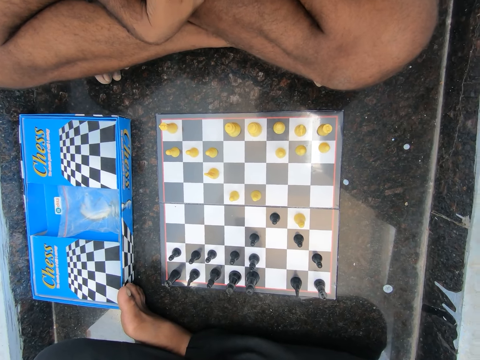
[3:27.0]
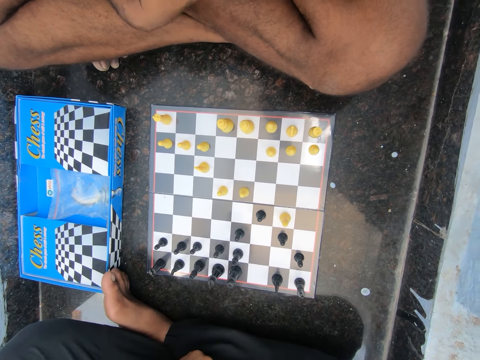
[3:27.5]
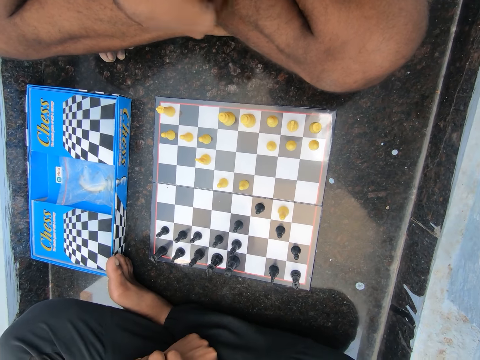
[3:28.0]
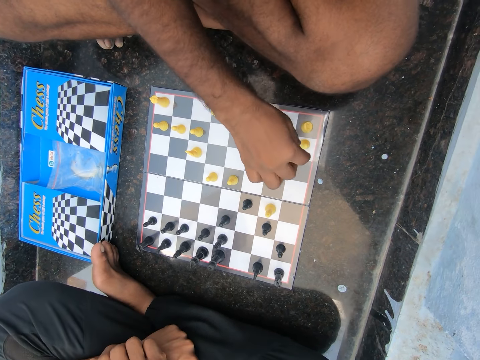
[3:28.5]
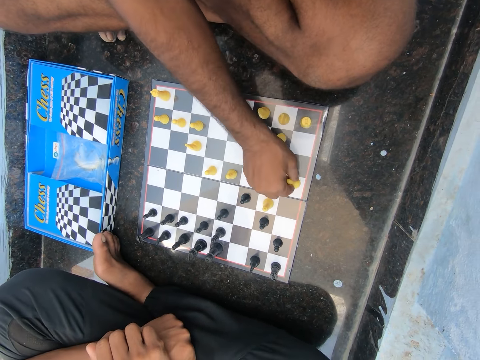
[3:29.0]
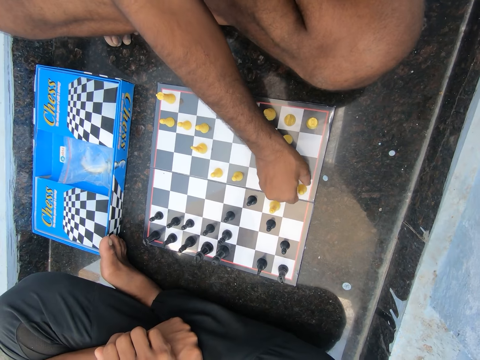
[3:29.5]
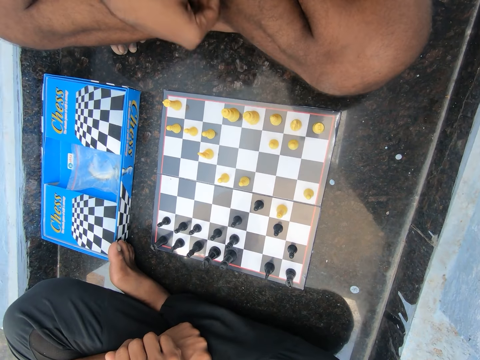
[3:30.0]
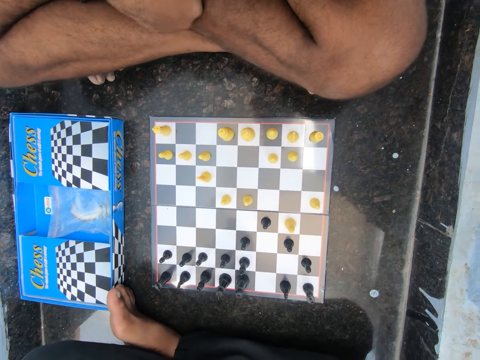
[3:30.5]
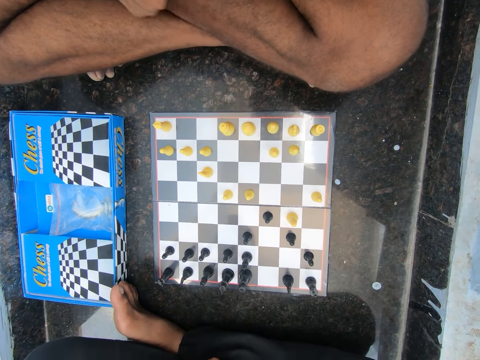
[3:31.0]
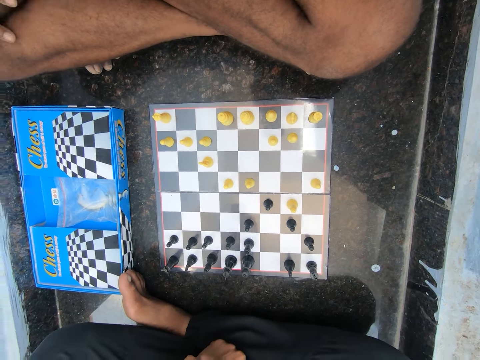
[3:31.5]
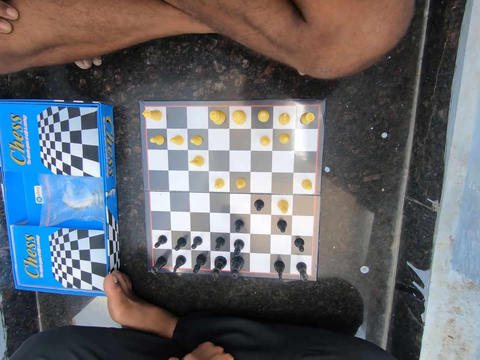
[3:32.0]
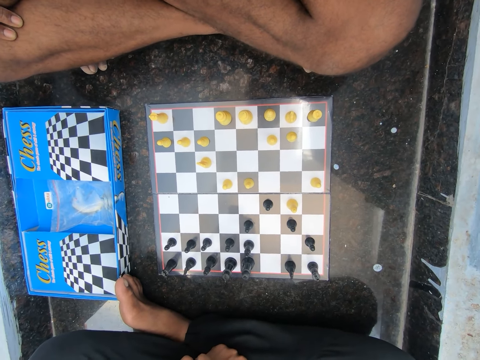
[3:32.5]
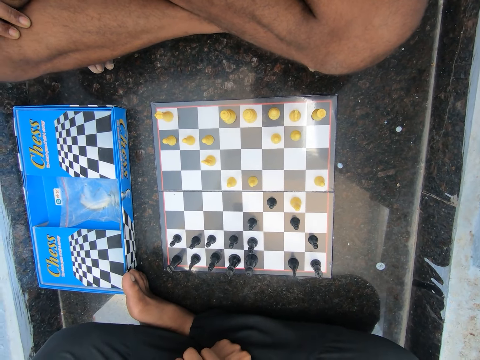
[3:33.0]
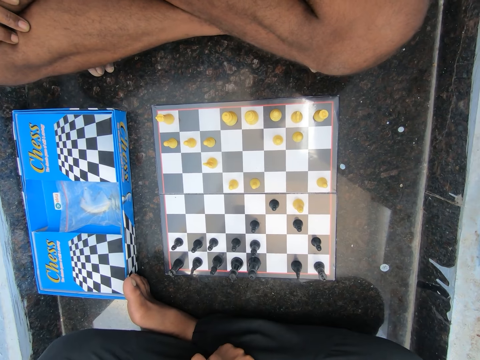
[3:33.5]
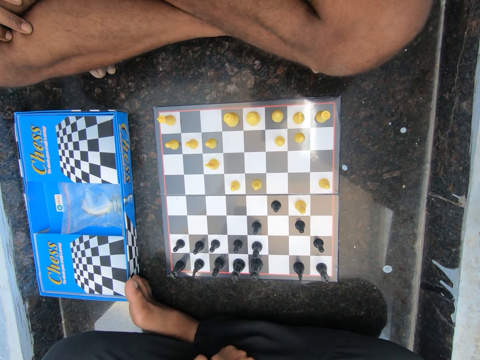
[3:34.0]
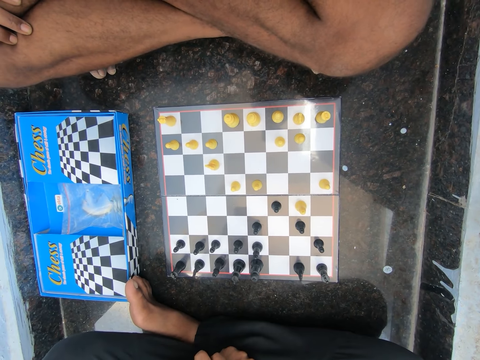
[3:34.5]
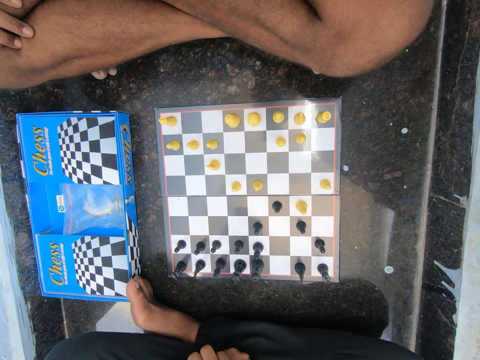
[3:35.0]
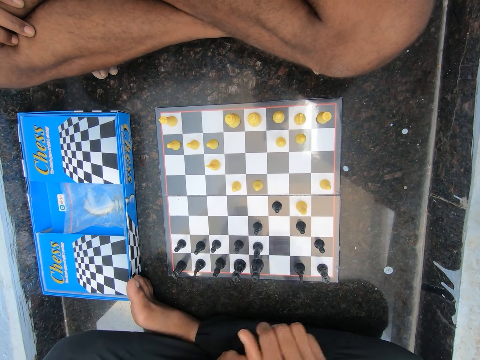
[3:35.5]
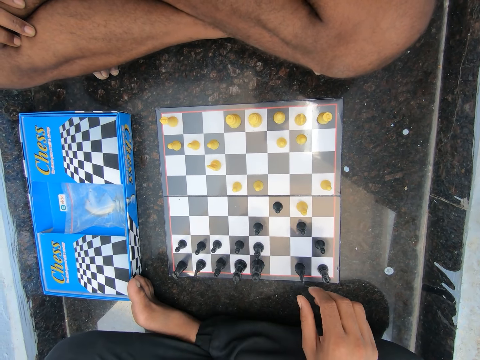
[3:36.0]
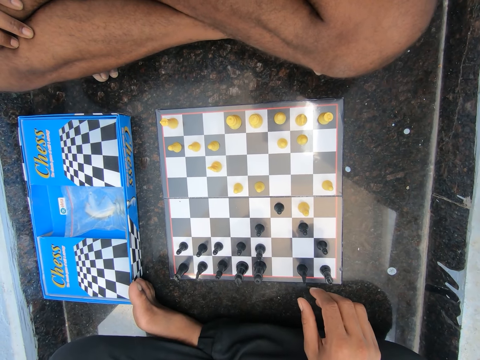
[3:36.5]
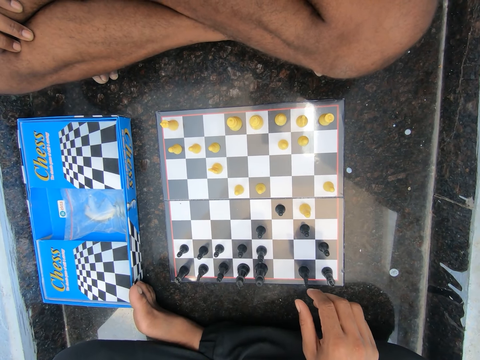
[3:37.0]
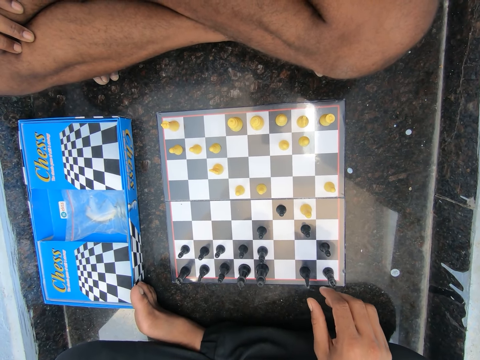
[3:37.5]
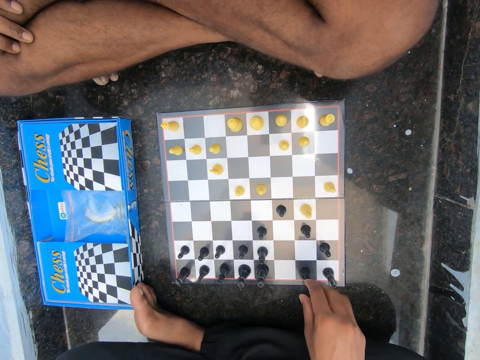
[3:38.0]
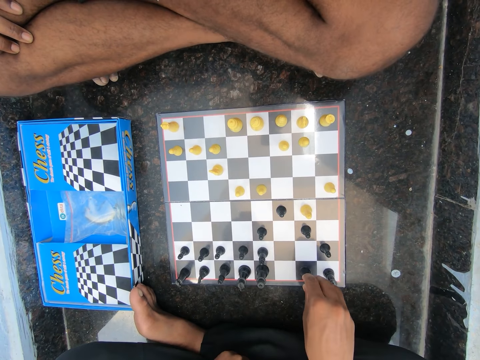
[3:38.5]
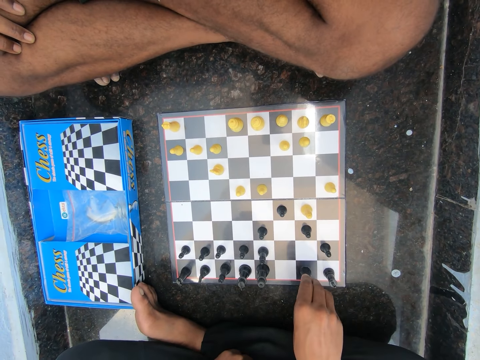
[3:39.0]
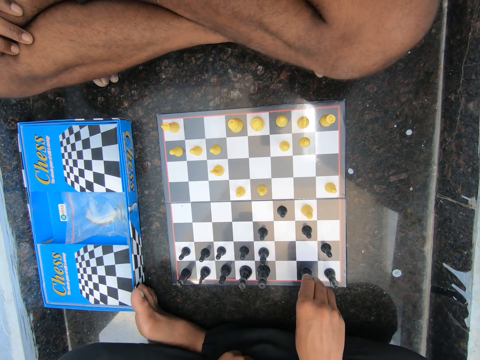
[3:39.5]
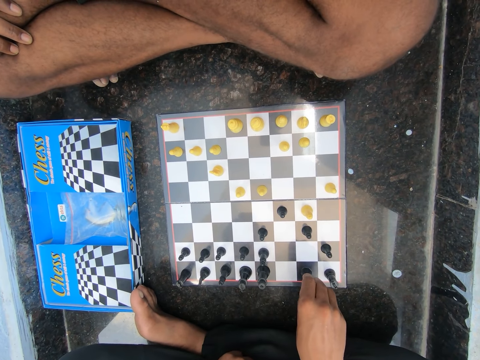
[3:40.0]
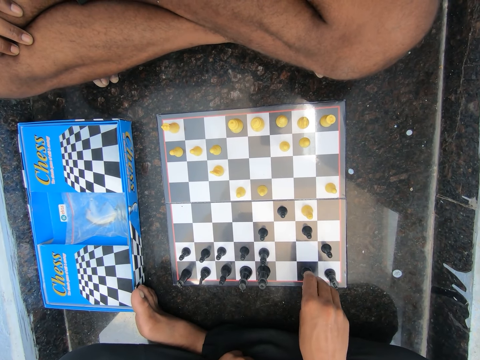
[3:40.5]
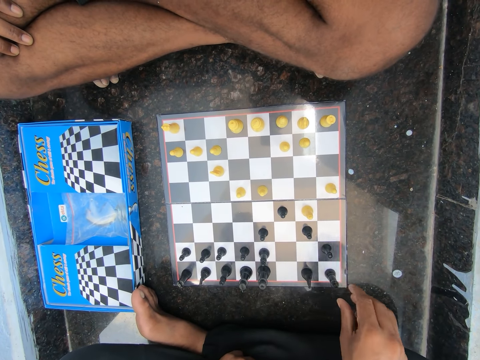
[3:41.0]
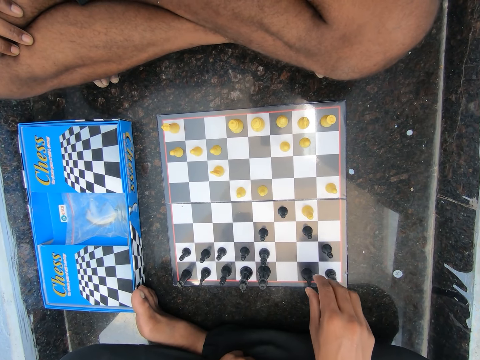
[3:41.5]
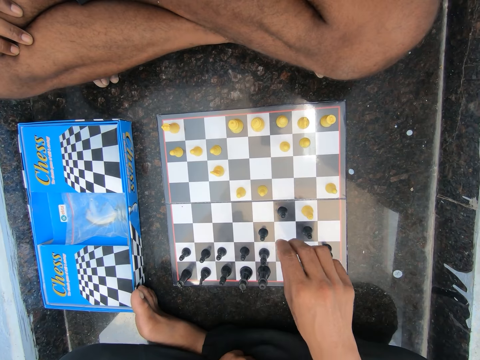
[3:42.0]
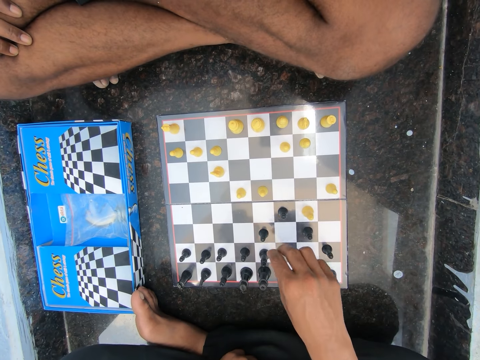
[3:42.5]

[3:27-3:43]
A man moves a yellow pawn on the chess board. The man plays the game, moves his hand and scratches his lap. Another man plays the game.

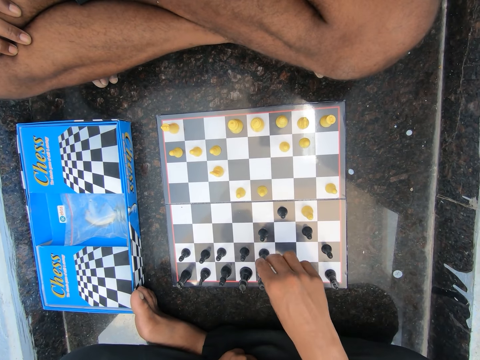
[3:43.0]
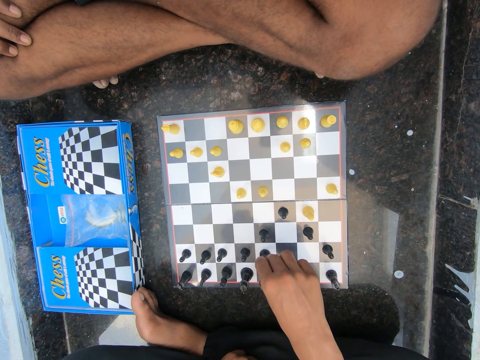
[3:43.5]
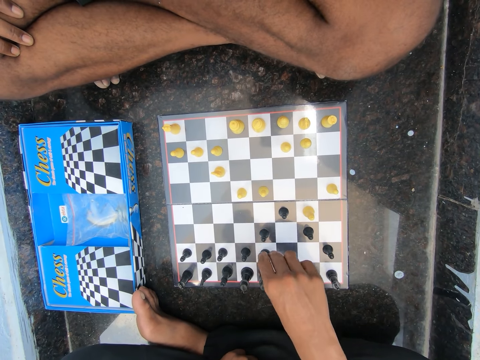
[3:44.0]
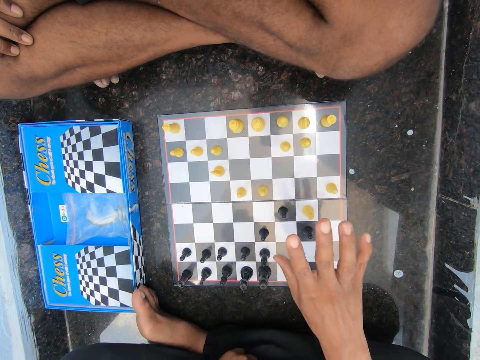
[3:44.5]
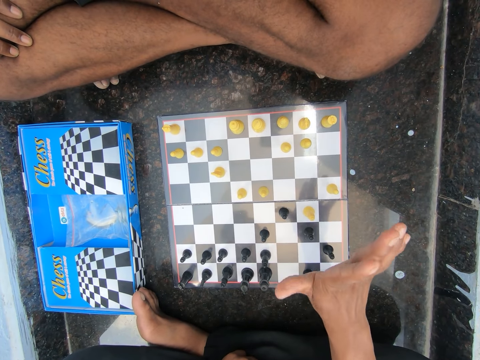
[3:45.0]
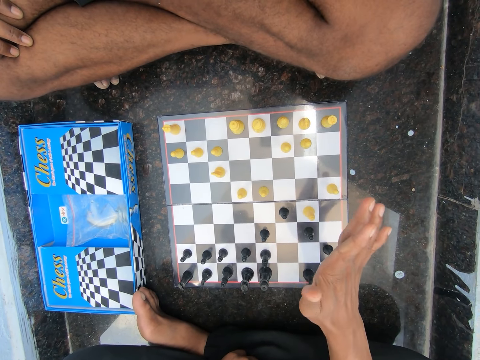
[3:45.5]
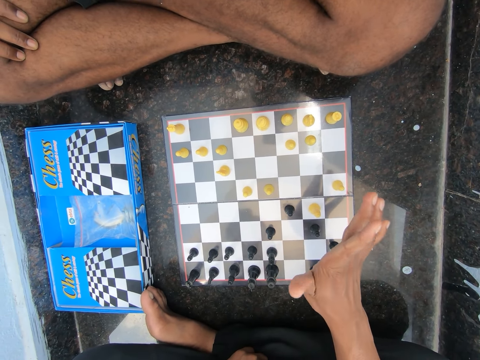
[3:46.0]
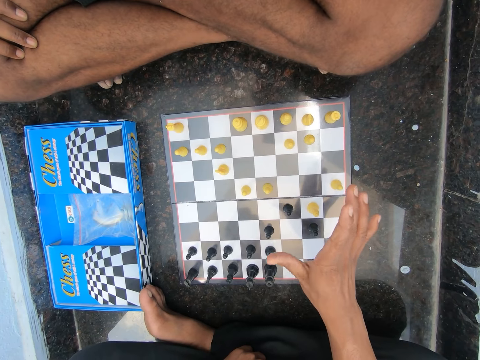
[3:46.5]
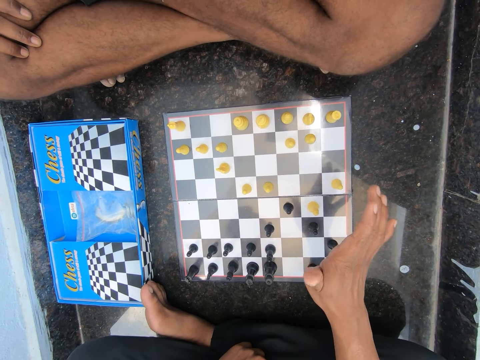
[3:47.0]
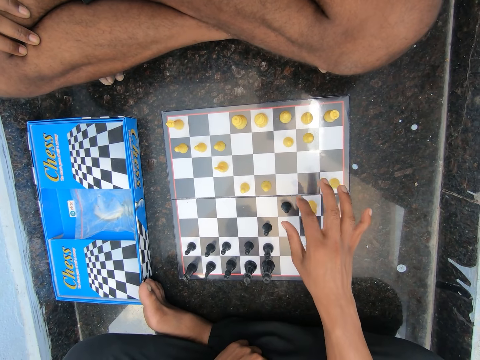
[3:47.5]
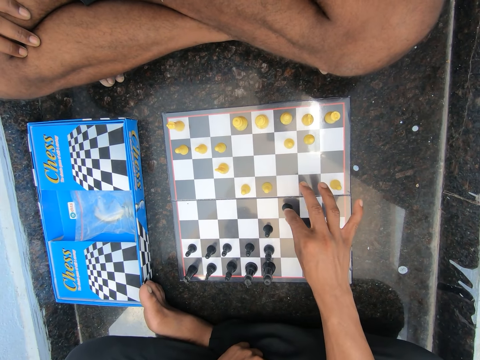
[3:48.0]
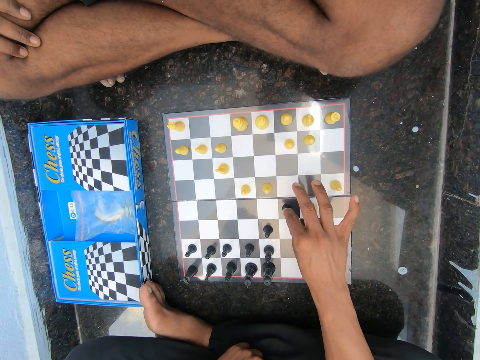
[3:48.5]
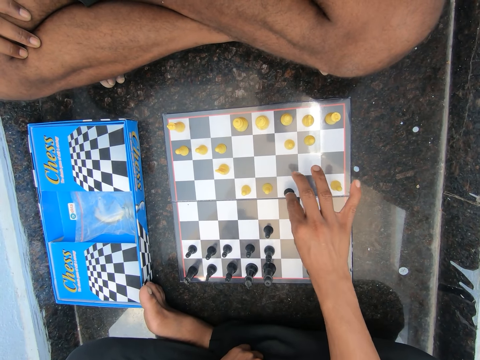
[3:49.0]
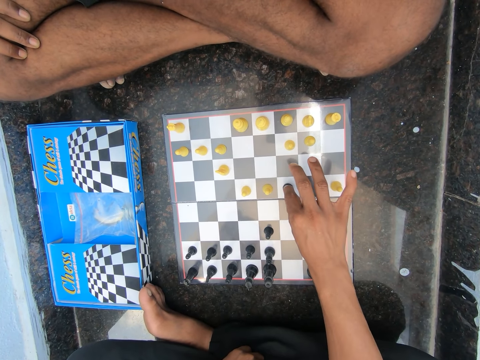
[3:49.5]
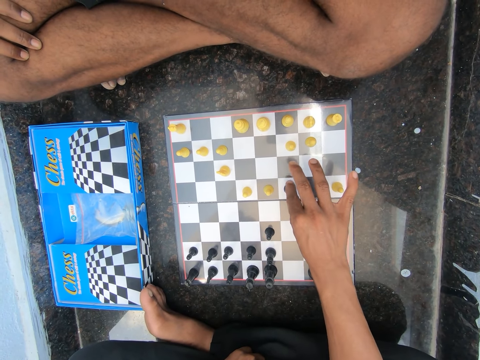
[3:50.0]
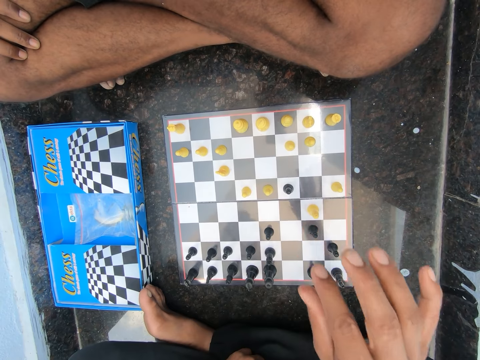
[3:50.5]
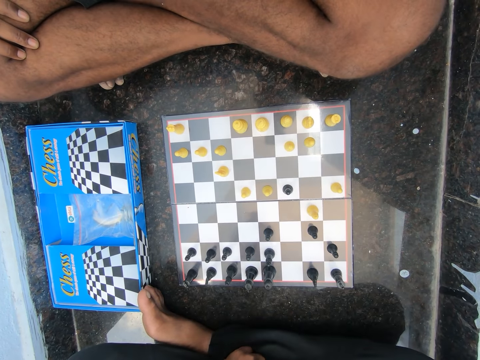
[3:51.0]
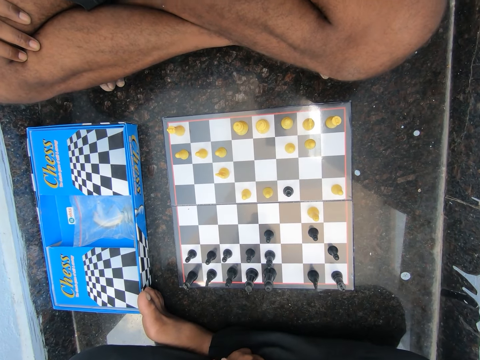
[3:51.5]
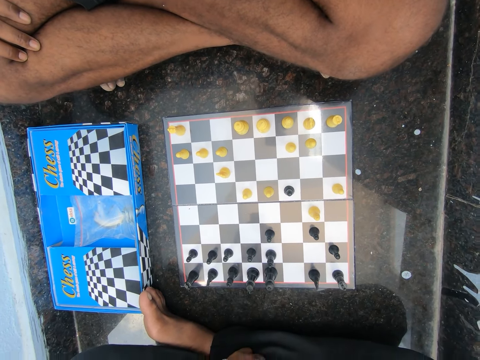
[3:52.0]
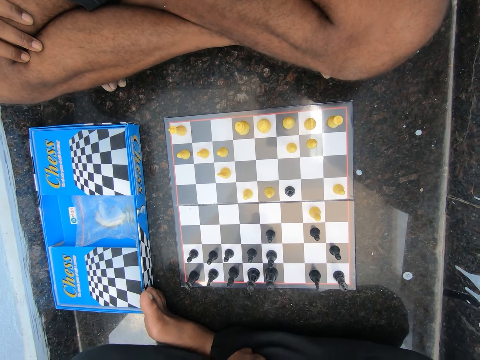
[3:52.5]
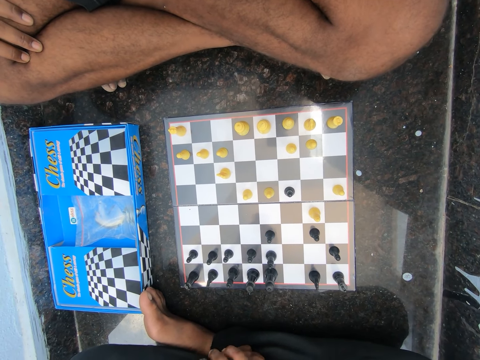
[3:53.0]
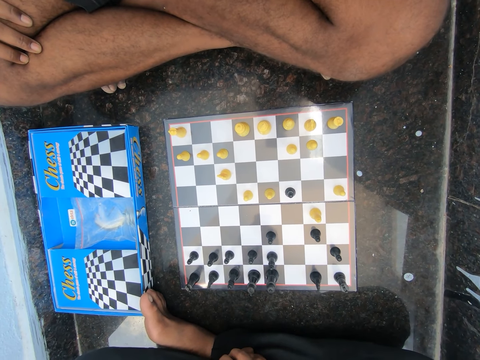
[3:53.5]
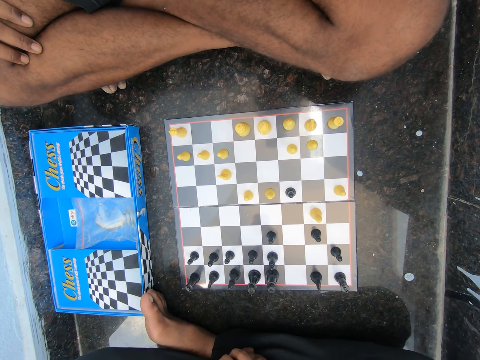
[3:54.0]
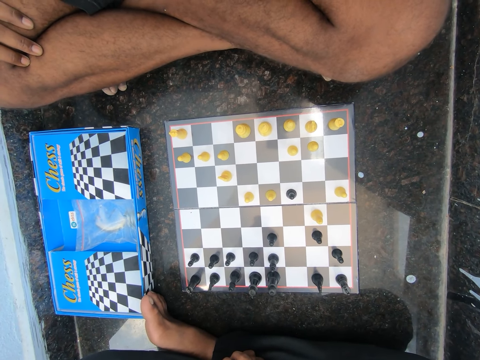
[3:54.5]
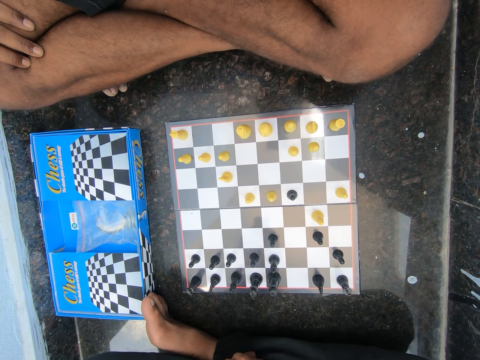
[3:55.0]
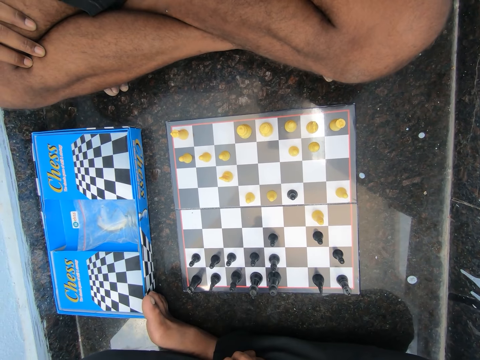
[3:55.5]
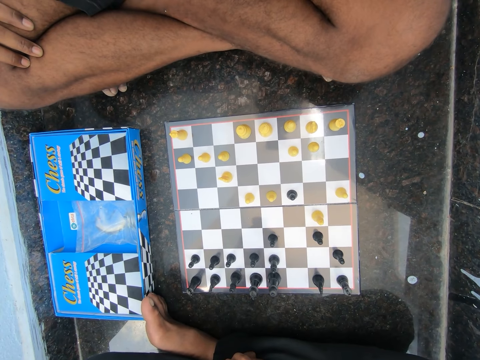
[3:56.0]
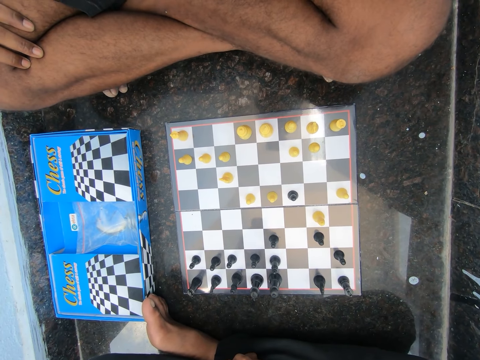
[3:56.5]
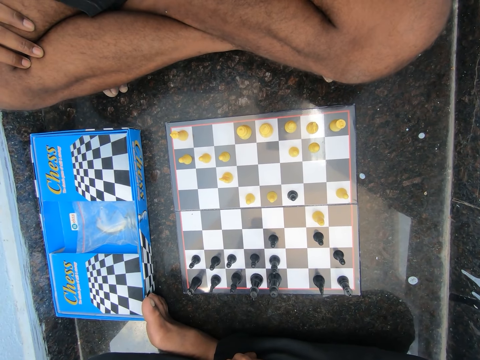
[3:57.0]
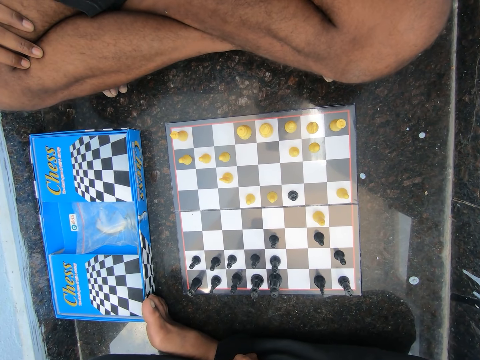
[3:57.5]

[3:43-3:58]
A man moves a black pawn on the chess board.
